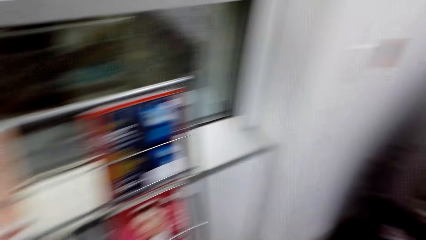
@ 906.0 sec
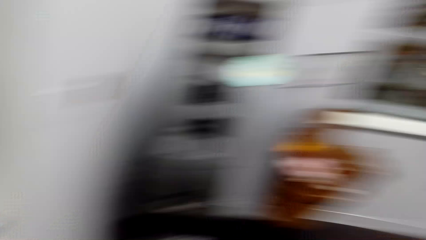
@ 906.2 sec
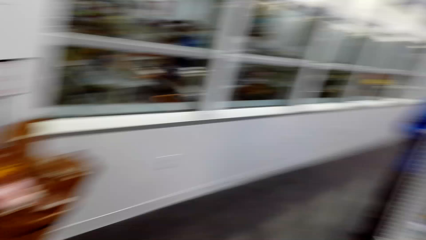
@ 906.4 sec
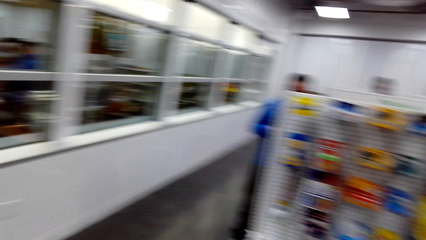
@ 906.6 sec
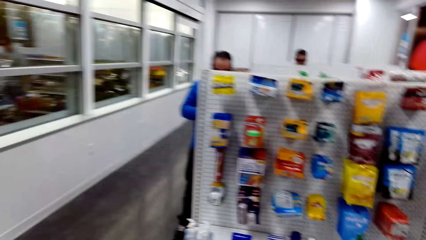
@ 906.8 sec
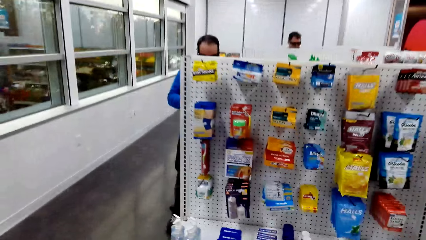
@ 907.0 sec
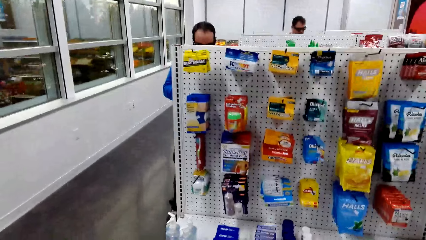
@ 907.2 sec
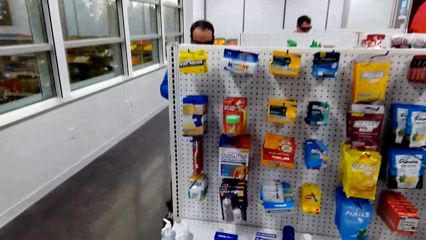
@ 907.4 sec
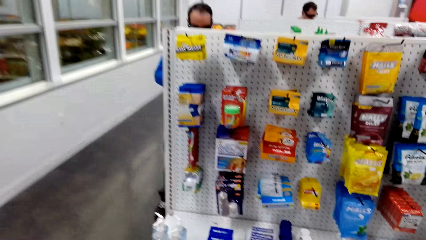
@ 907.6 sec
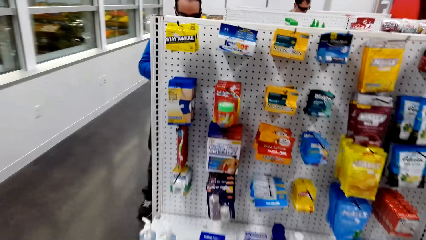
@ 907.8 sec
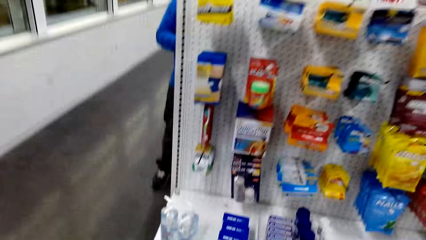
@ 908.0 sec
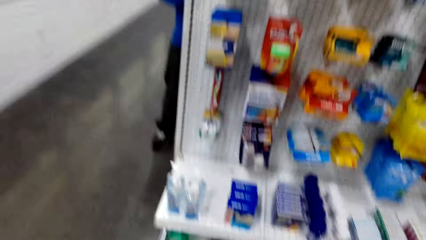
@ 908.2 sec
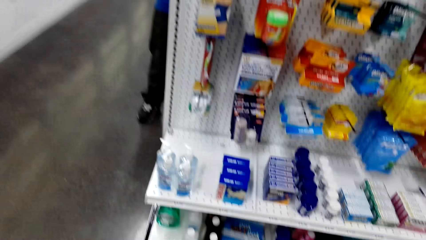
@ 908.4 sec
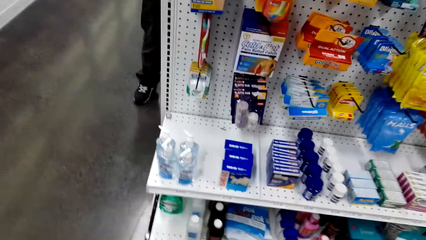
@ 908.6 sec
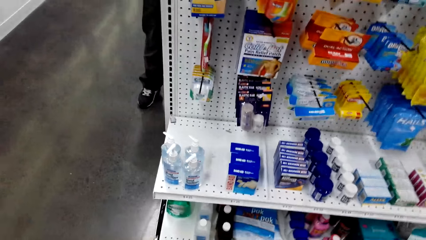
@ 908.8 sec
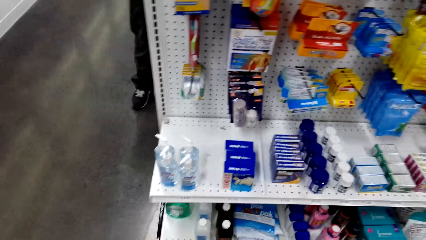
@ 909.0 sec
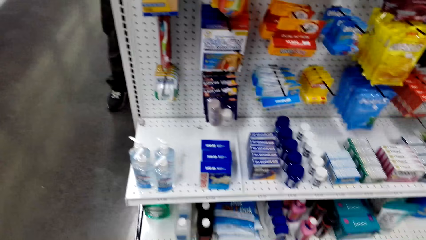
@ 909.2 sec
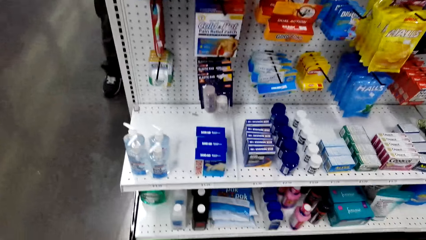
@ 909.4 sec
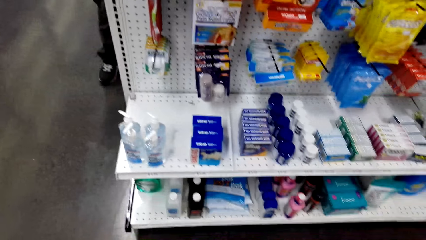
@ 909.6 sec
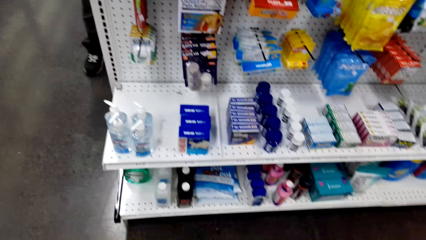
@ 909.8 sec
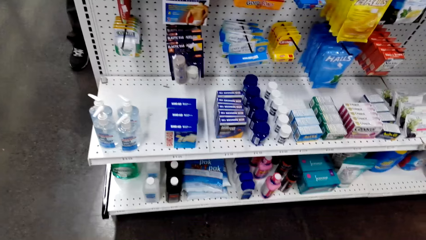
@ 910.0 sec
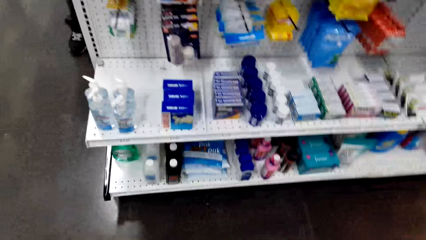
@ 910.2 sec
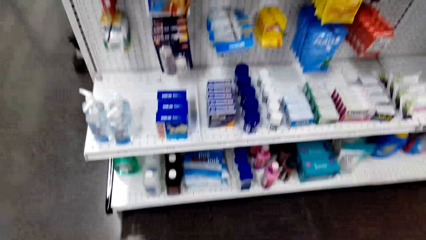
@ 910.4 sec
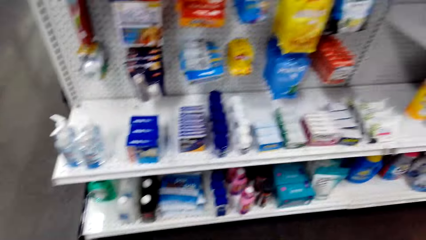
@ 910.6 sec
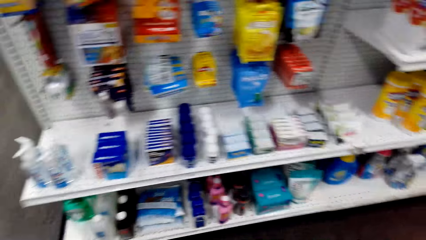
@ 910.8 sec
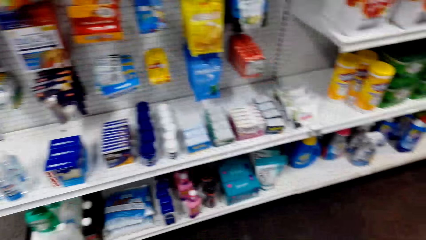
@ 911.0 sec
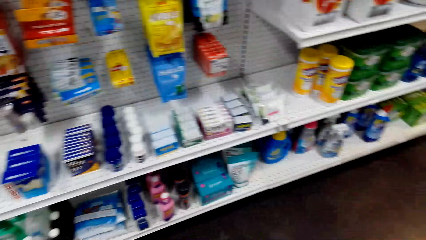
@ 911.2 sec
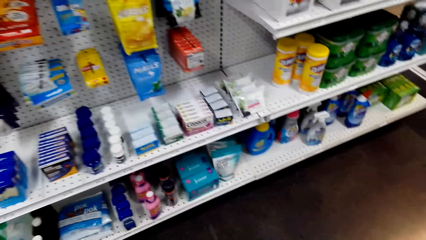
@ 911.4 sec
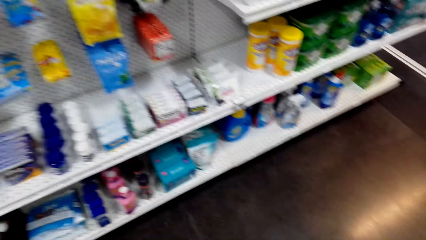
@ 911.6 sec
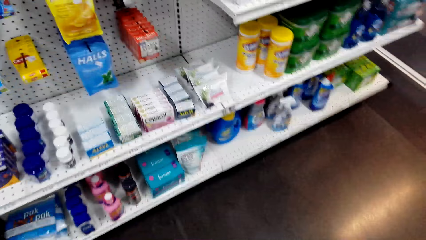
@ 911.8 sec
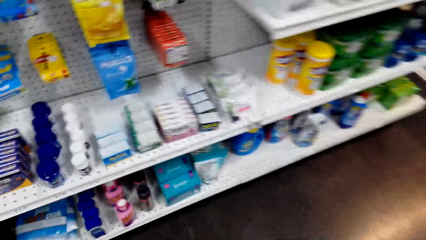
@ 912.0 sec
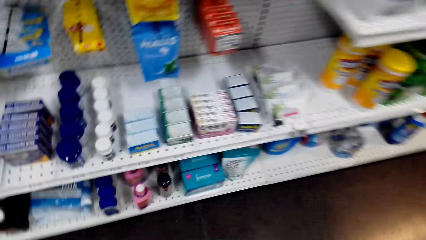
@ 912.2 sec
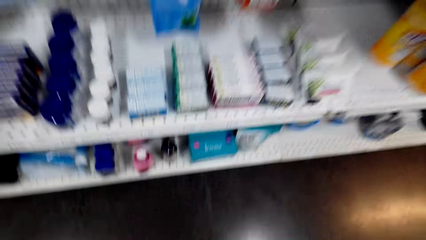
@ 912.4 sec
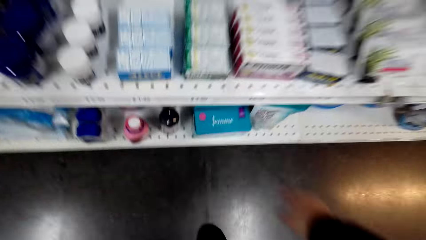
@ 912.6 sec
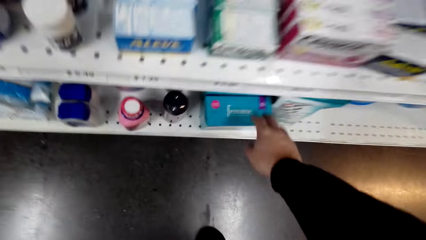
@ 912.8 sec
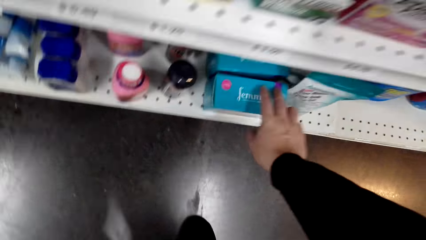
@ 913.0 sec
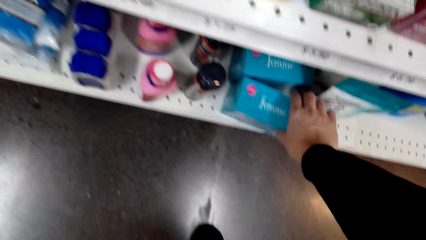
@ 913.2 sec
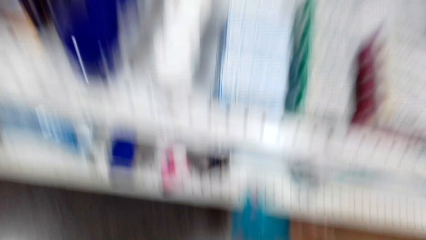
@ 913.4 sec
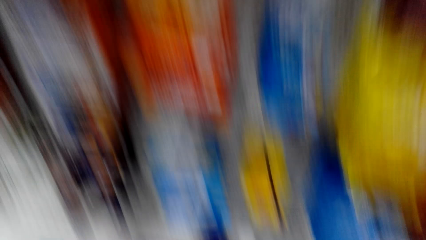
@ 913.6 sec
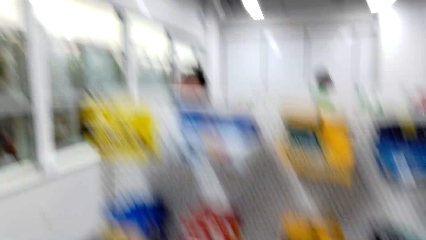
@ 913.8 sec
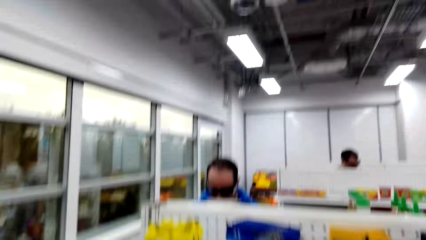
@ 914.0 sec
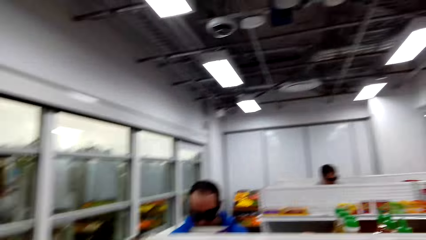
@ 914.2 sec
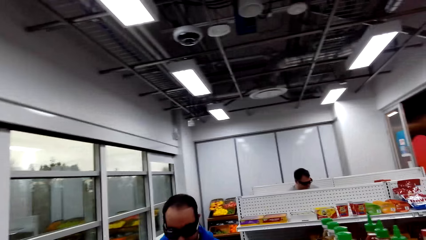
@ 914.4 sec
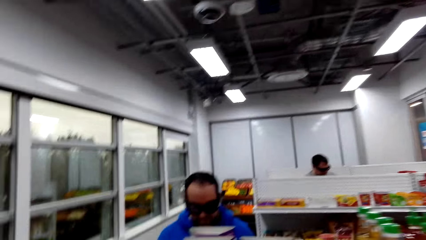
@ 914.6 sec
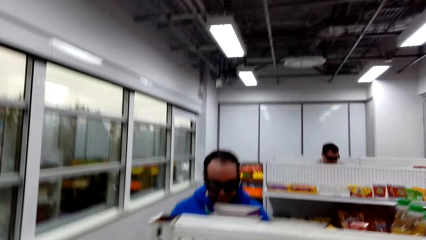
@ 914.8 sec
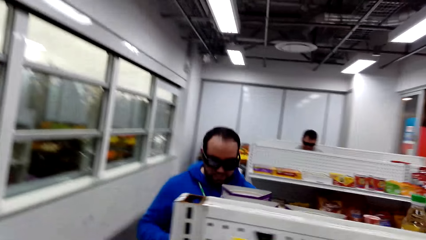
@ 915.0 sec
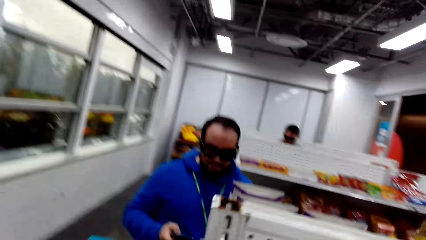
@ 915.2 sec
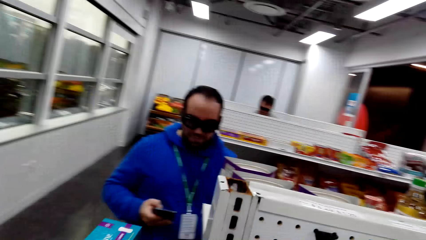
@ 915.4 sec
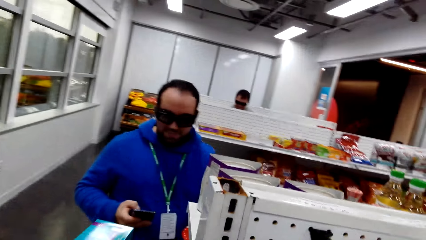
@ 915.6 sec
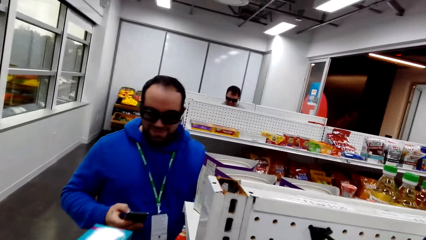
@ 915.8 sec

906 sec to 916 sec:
The camera wearer turns around. They stare at some products on the shelf. They pick a box of something. They show the box to the other person. The other person holds a phone.

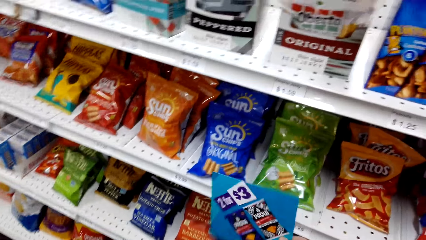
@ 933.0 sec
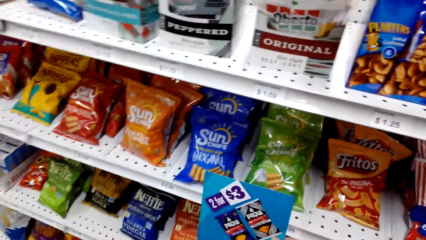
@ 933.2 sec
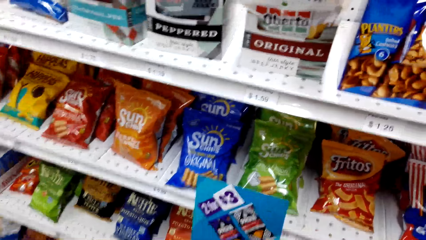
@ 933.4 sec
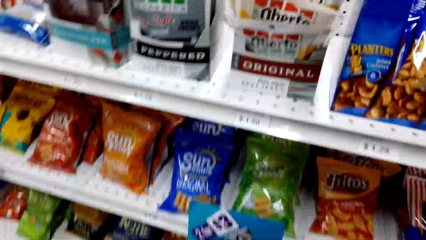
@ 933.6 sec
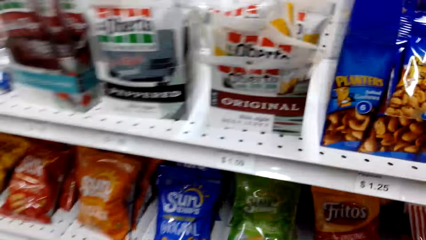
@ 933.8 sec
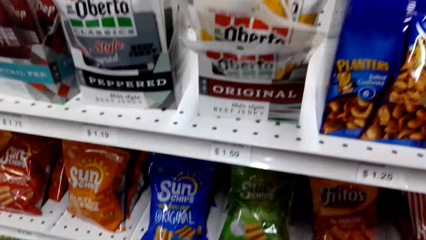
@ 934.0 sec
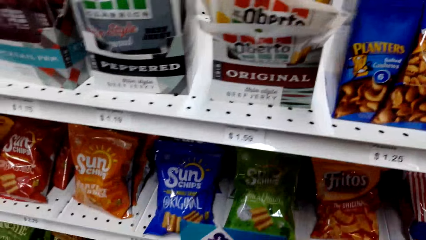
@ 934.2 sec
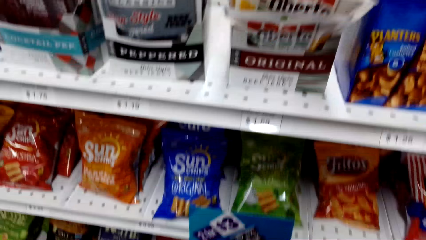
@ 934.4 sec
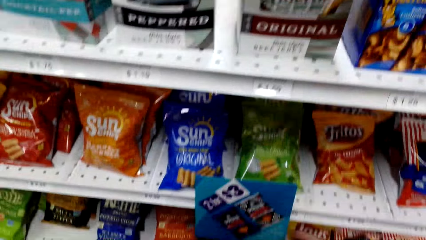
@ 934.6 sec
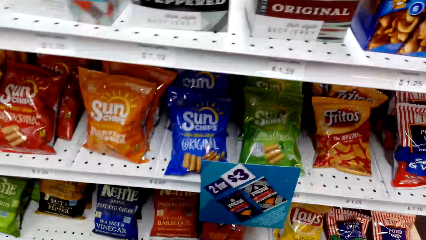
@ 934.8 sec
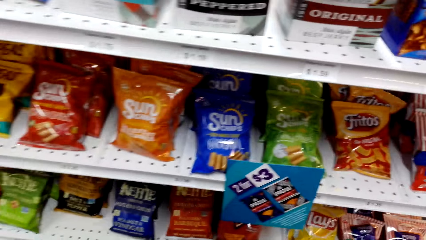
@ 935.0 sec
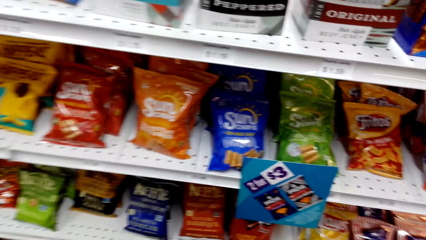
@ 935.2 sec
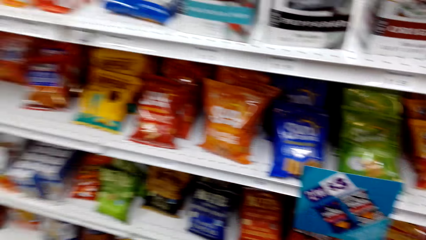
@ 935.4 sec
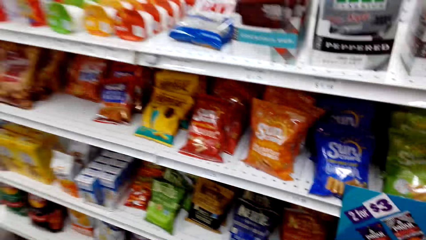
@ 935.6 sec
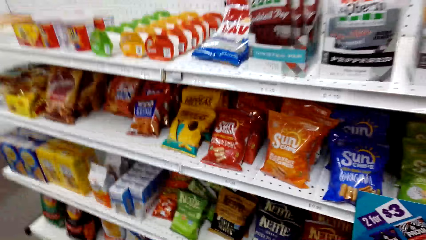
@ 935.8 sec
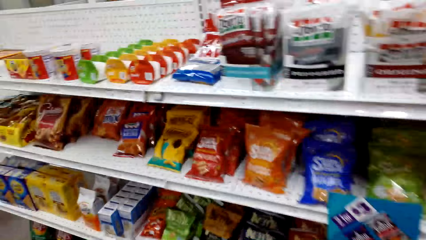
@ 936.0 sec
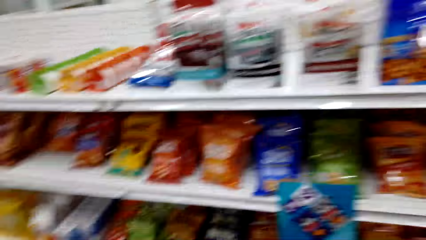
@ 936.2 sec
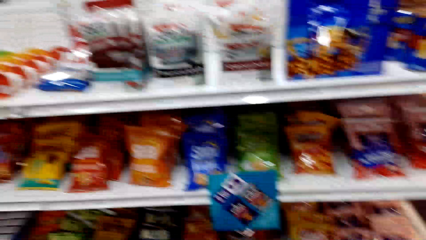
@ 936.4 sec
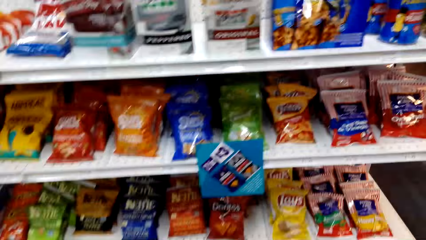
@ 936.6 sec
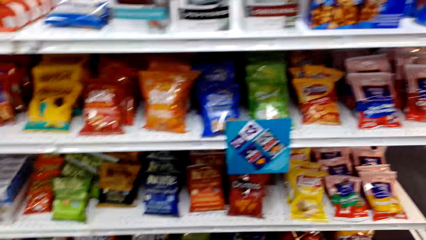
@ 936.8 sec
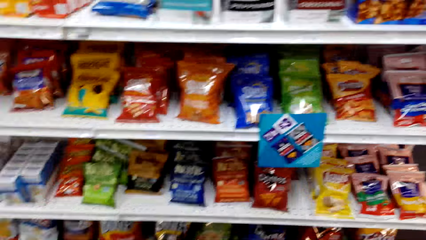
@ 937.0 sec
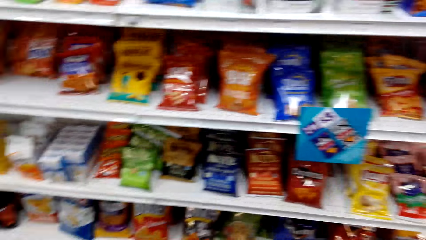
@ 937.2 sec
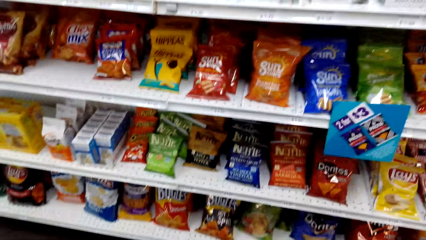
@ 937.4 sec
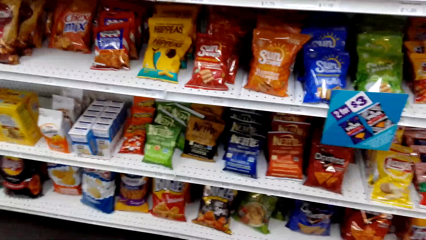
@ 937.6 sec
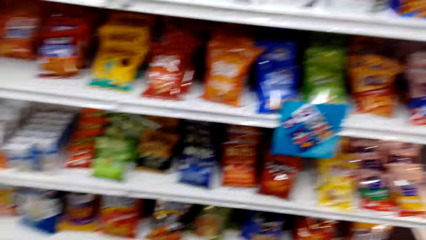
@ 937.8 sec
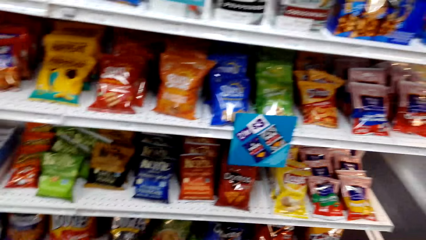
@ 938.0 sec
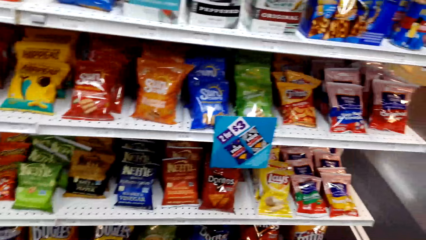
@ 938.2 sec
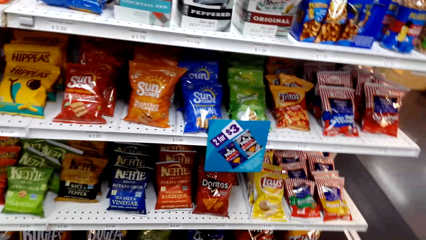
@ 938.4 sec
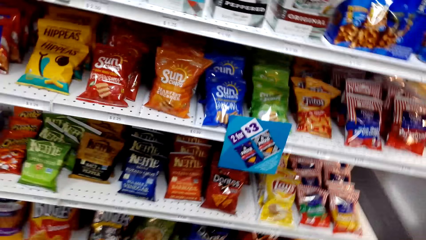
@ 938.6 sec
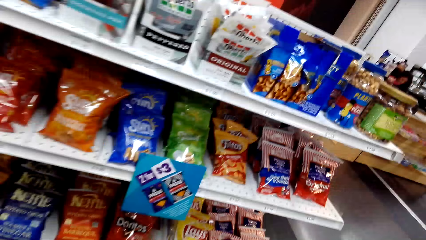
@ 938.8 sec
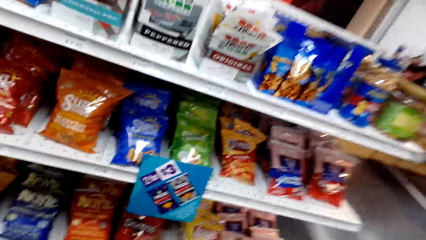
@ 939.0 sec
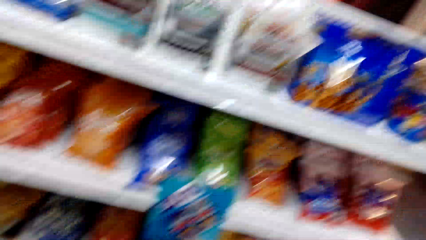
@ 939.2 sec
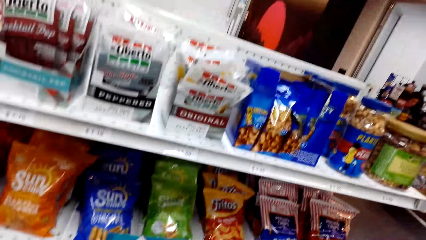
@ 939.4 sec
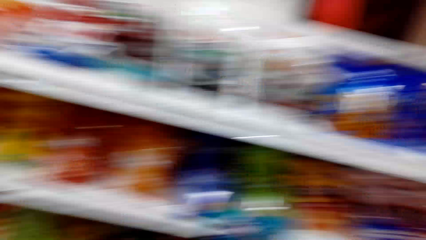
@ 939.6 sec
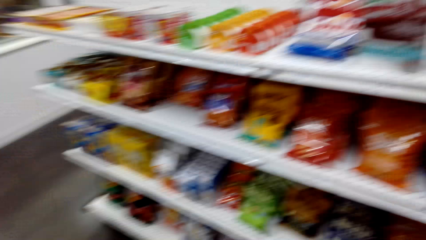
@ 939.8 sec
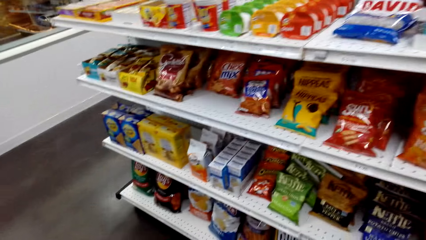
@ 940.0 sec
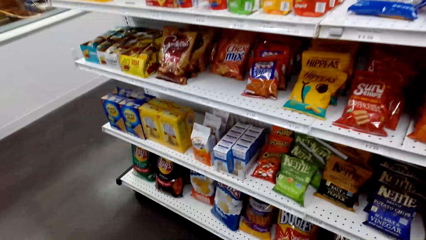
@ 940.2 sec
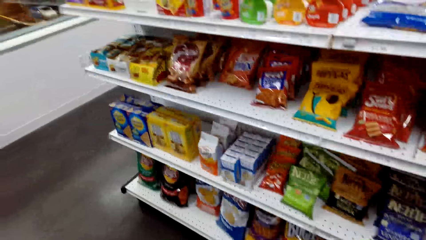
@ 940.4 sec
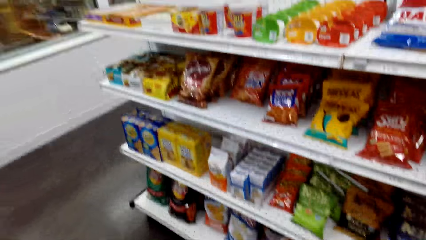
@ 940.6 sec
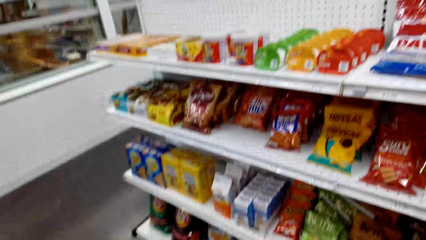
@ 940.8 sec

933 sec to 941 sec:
The camera wearer looks around.
